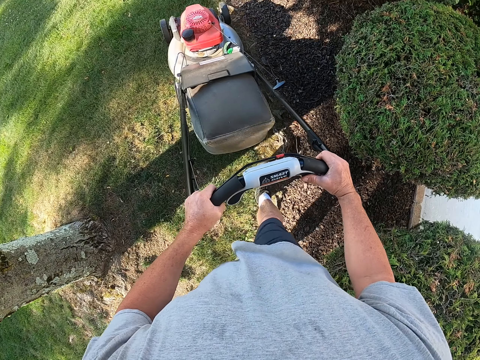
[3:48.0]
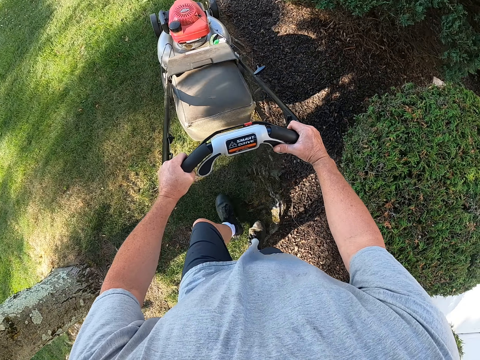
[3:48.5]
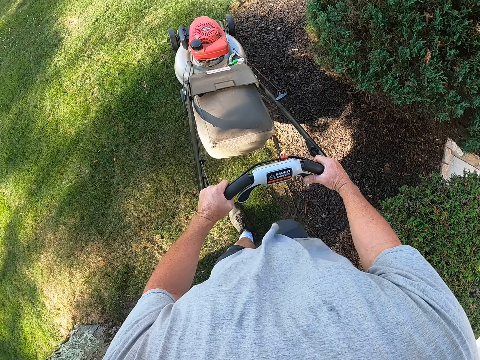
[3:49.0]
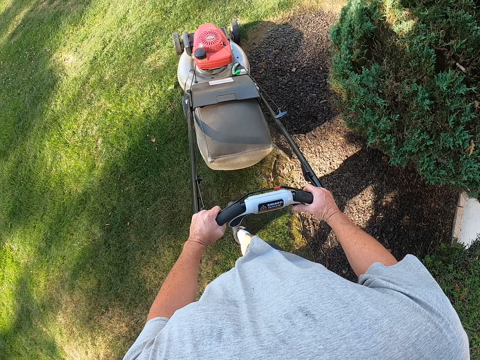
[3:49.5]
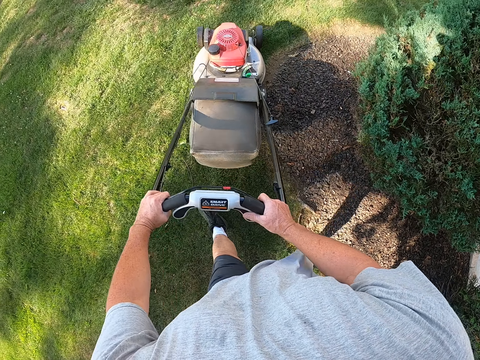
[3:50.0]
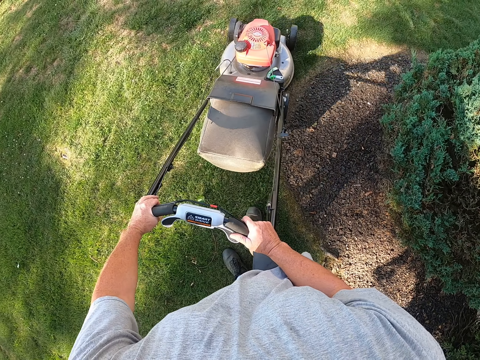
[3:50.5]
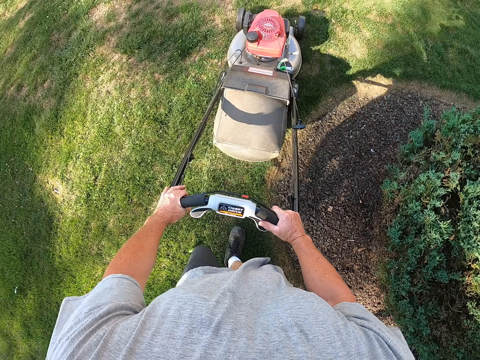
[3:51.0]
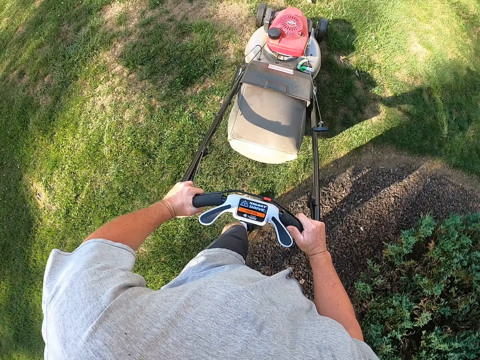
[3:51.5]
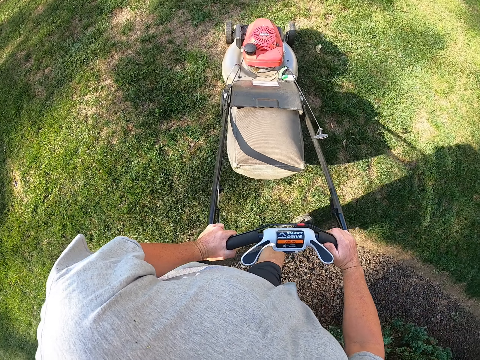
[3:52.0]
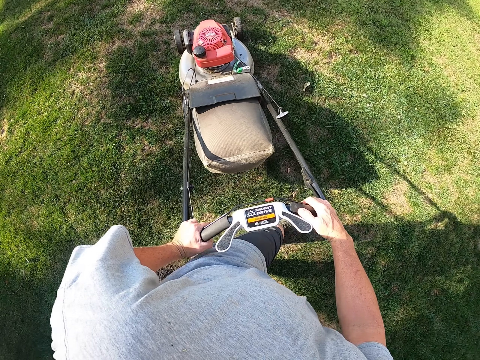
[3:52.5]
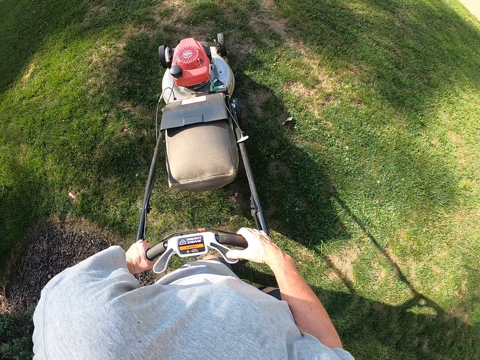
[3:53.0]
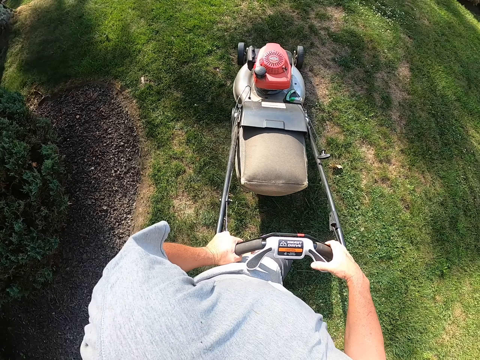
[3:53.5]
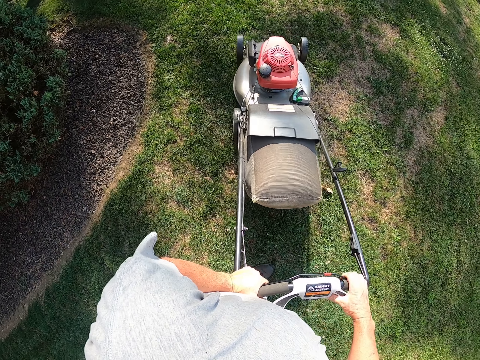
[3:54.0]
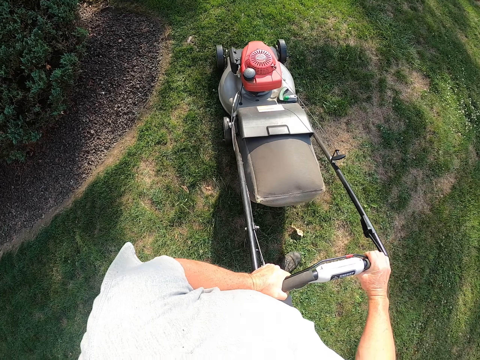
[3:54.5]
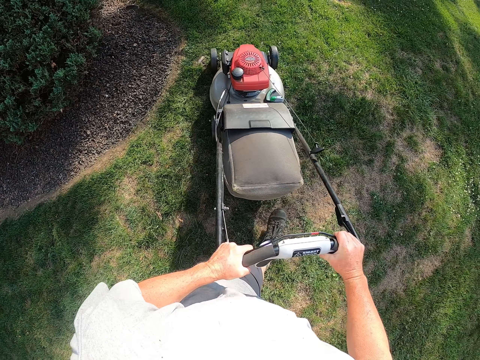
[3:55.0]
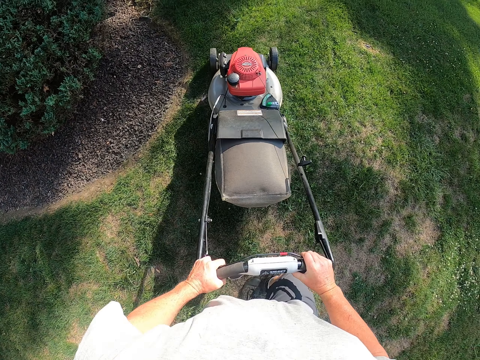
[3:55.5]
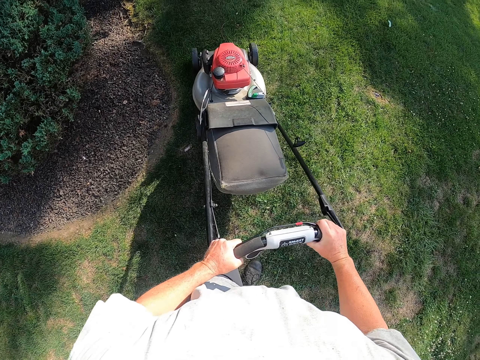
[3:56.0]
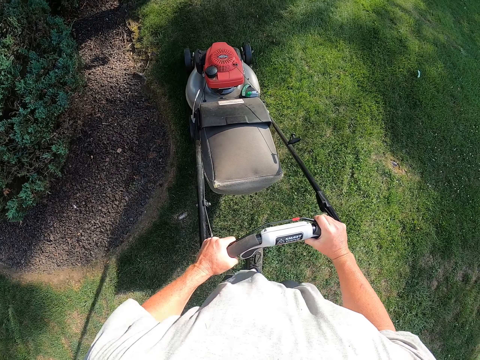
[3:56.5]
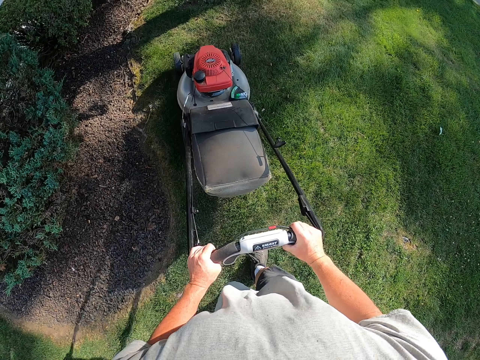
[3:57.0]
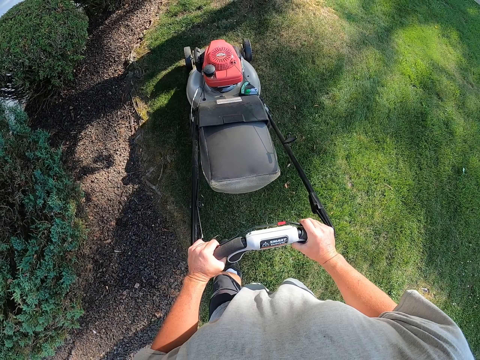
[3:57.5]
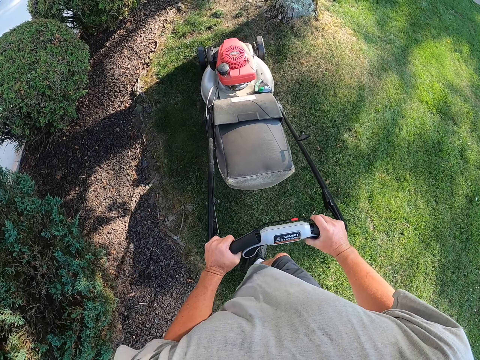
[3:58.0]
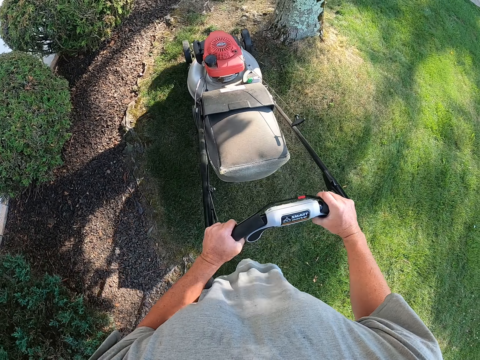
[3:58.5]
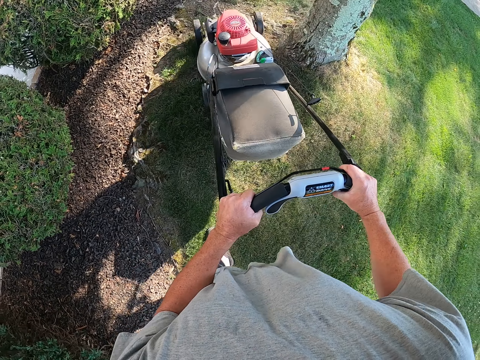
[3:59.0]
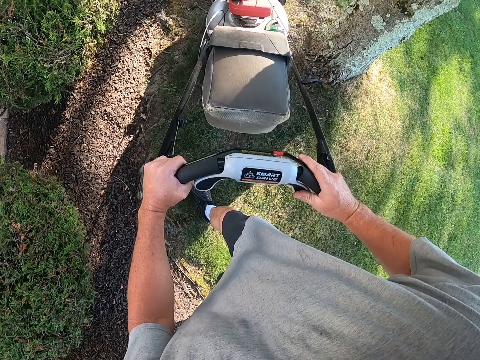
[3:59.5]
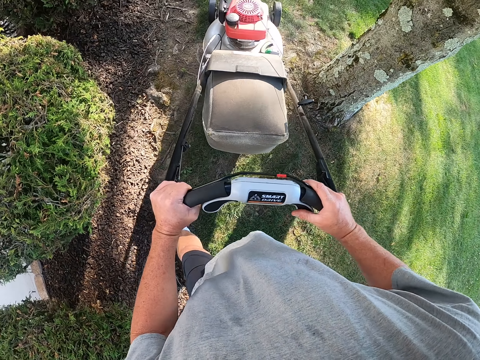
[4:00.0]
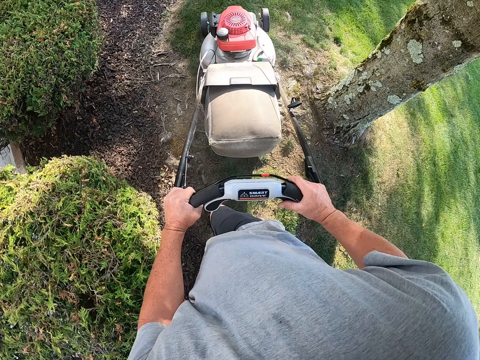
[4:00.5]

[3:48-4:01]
The camera wearer cuts the grass with the mower machine. They turn the mower machine.

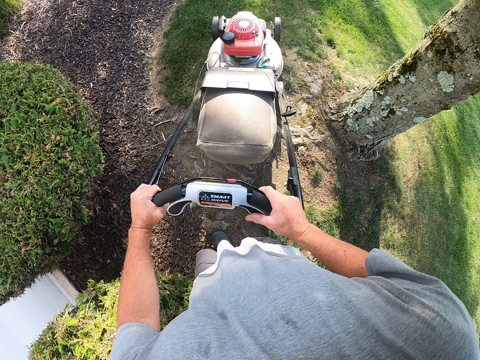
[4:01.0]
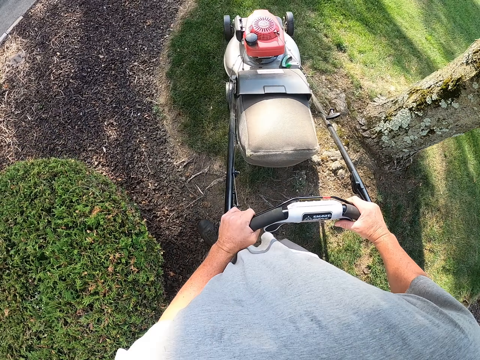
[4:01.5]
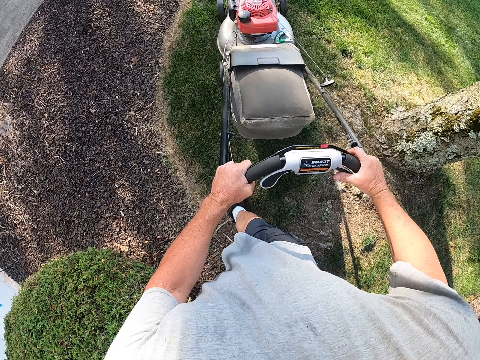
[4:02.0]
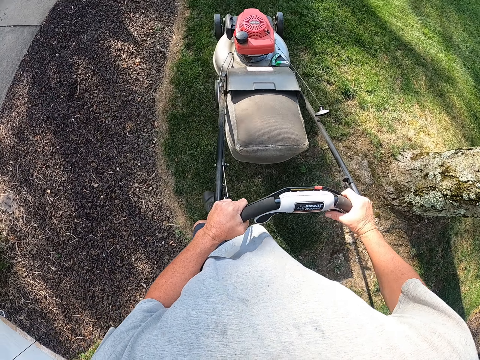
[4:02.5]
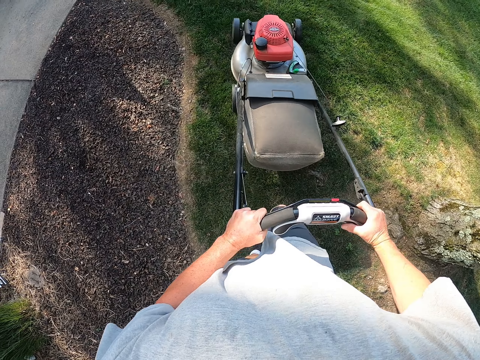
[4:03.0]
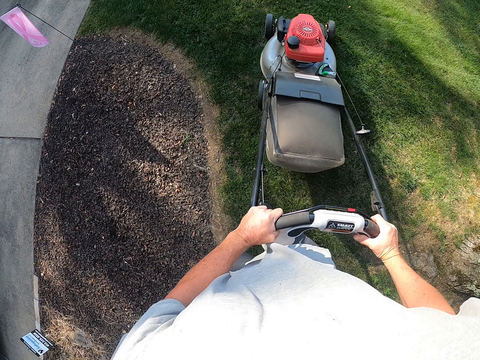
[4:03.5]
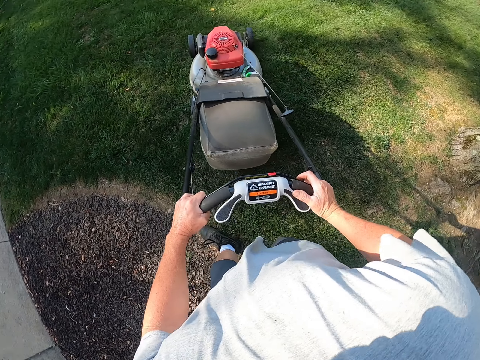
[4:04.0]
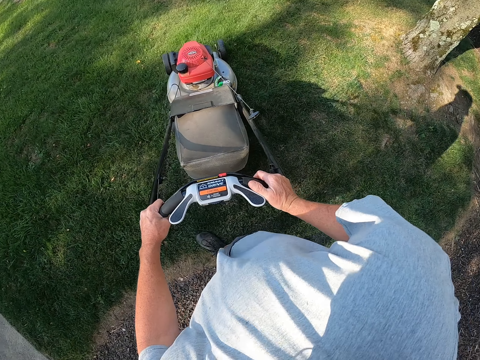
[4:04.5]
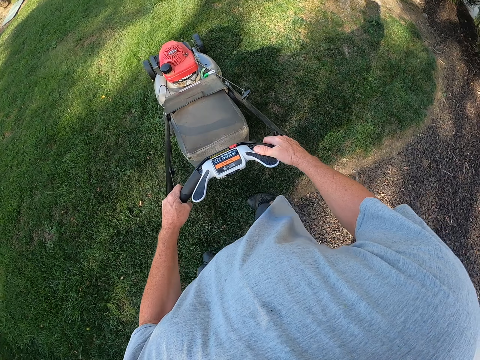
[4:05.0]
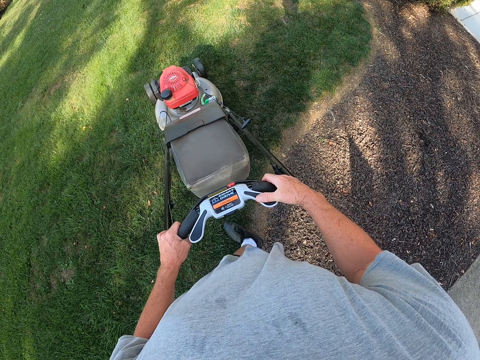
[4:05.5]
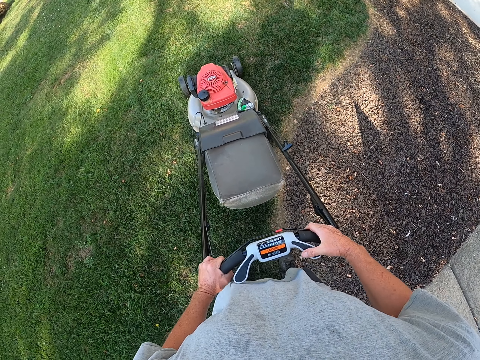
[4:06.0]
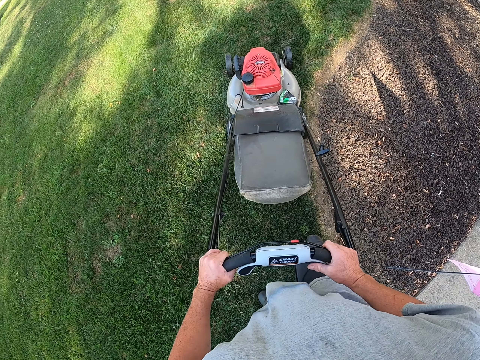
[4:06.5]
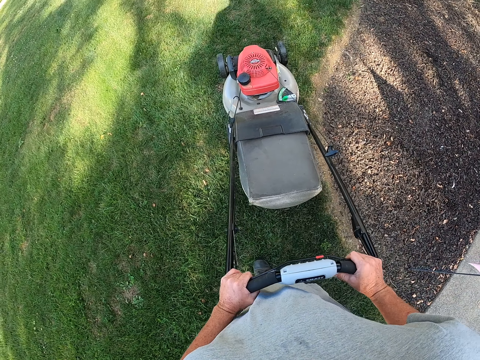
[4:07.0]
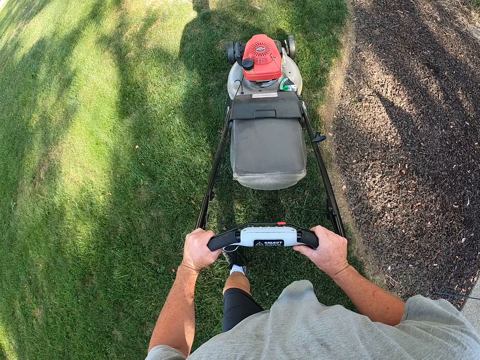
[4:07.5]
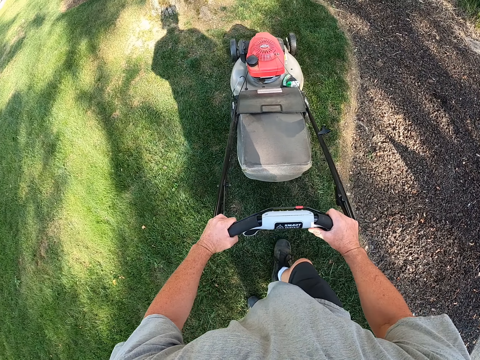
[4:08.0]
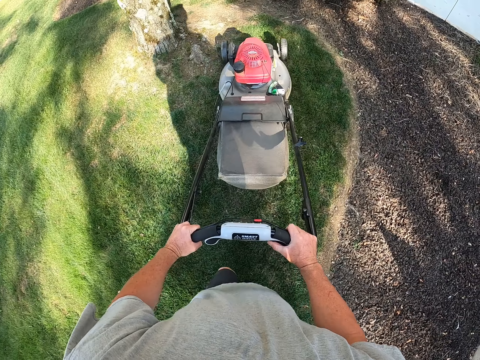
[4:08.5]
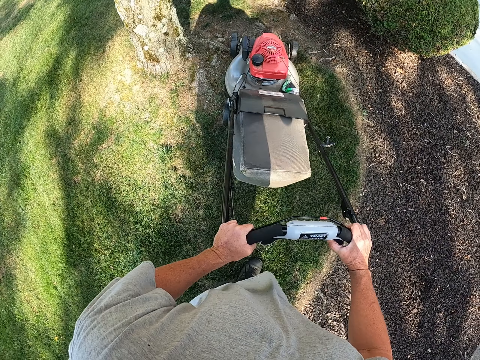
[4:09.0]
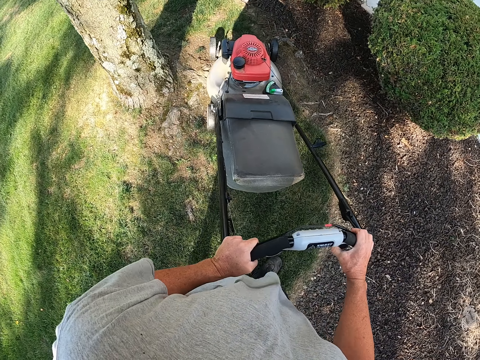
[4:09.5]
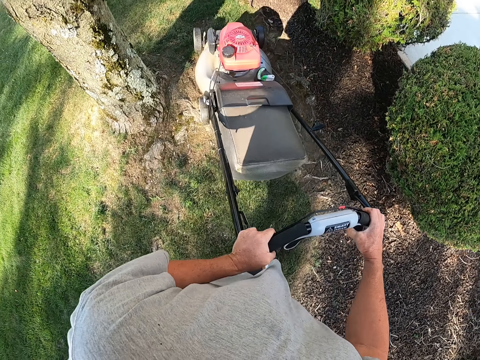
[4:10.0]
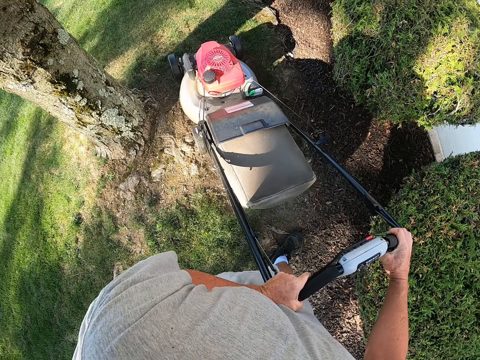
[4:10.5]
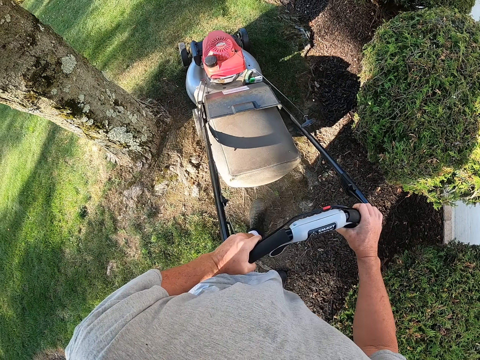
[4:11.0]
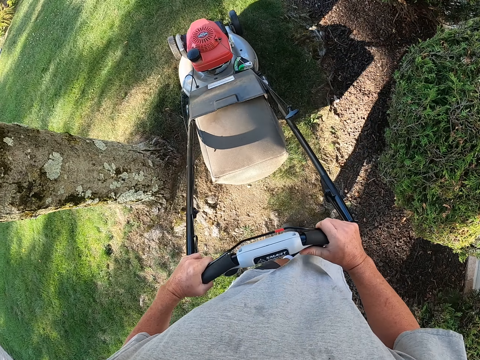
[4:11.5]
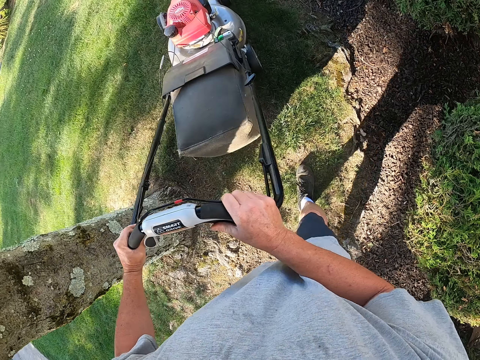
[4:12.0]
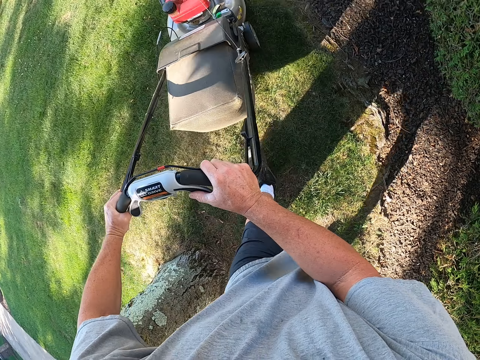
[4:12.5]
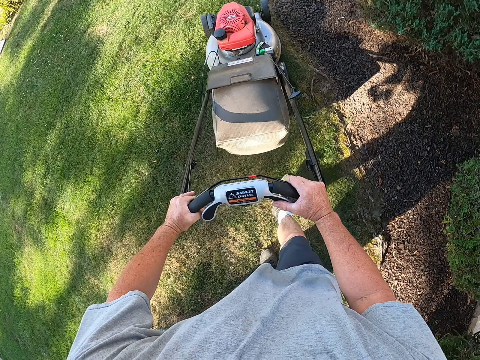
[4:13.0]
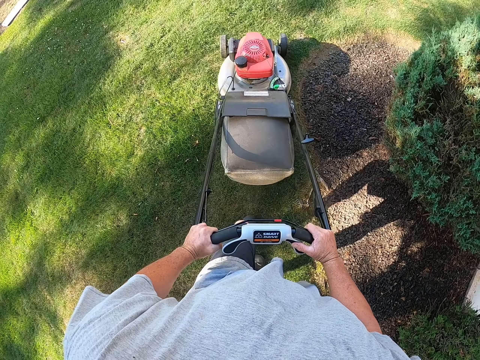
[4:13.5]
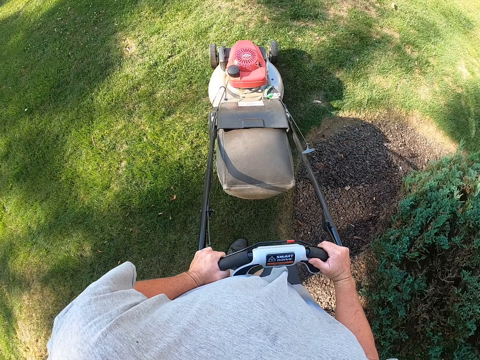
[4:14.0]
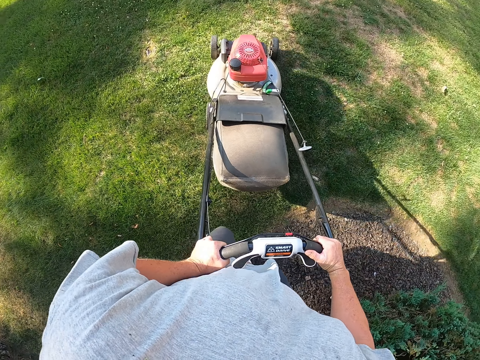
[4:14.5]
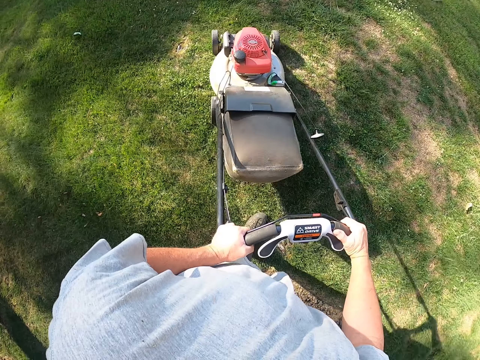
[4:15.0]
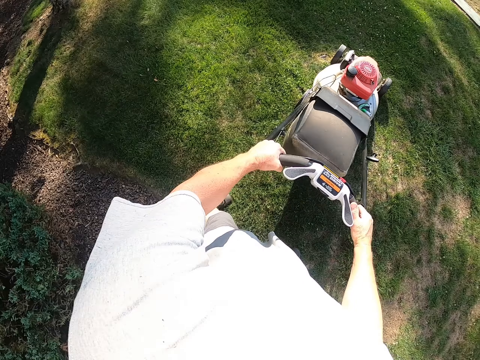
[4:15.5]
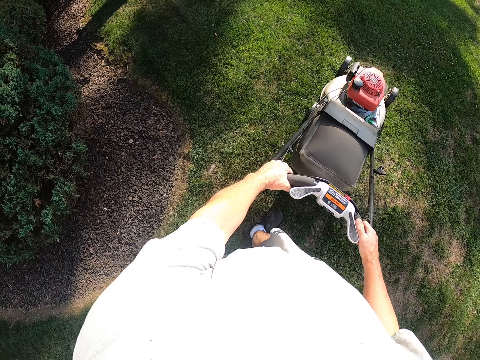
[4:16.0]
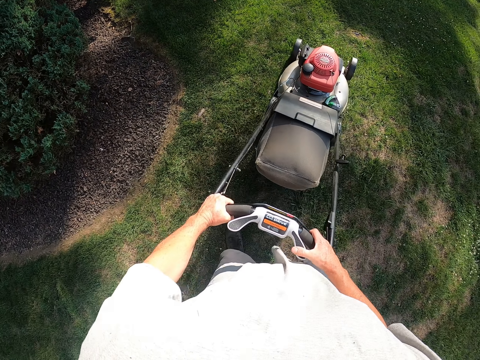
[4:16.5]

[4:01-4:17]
The camera wearer cuts the grass with the mower machine. They pull back the mower machine. They cut the grass with the mower machine.
